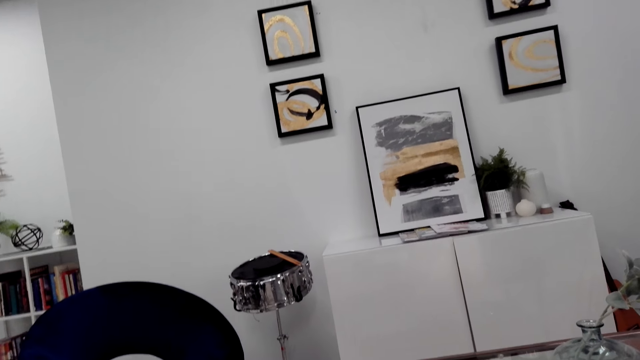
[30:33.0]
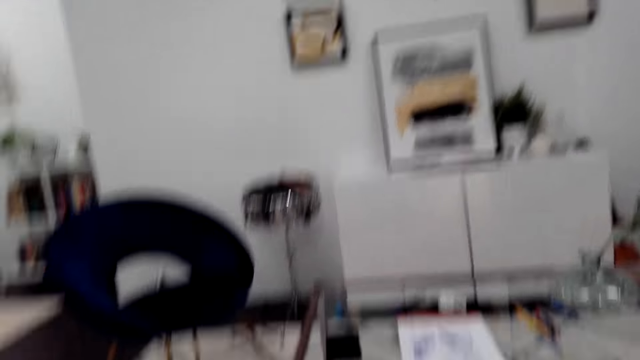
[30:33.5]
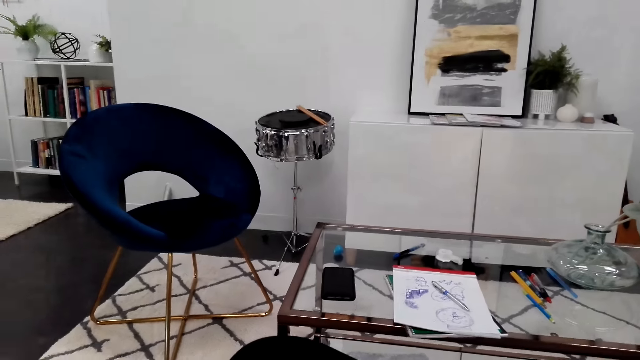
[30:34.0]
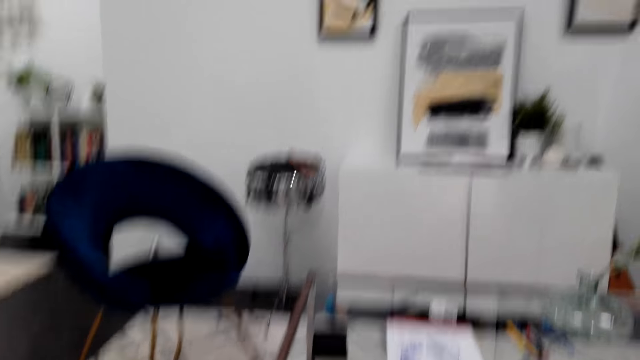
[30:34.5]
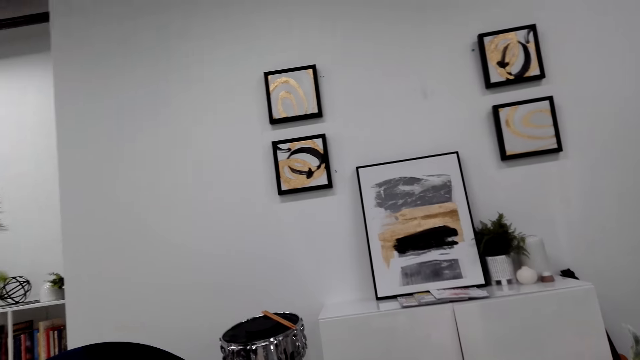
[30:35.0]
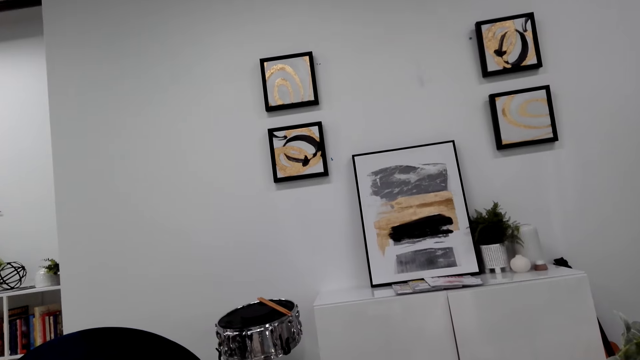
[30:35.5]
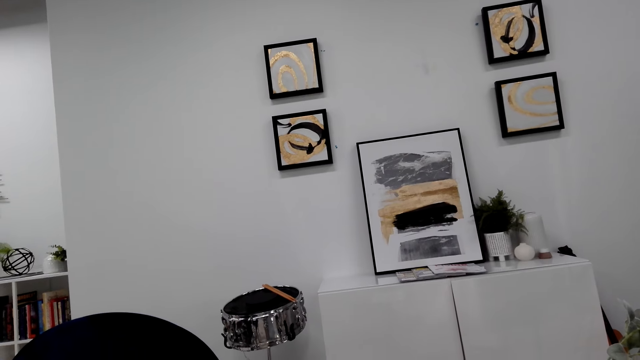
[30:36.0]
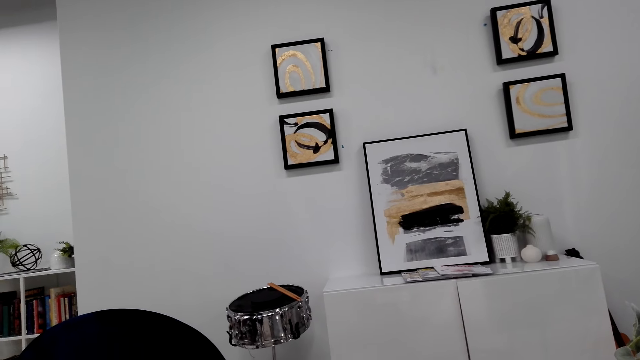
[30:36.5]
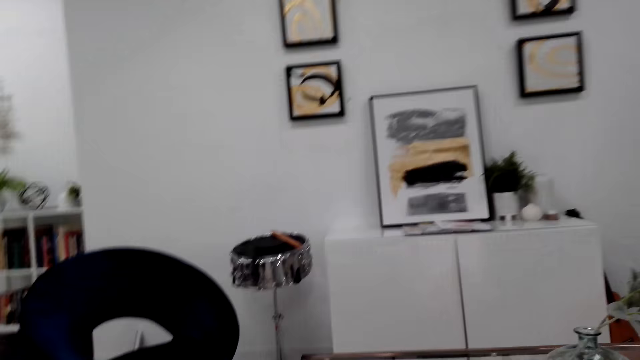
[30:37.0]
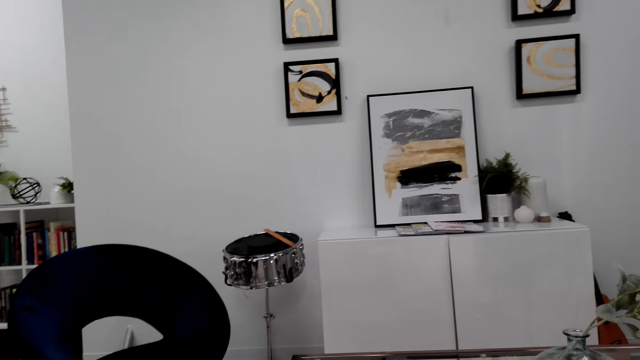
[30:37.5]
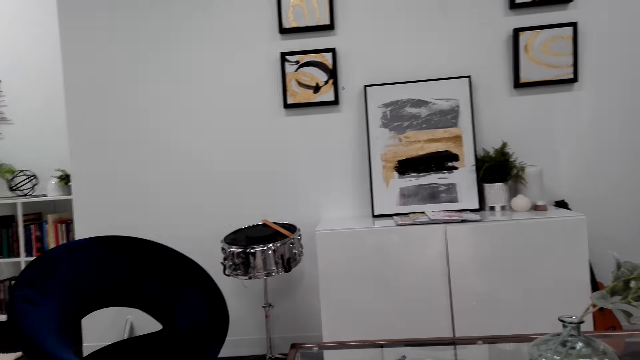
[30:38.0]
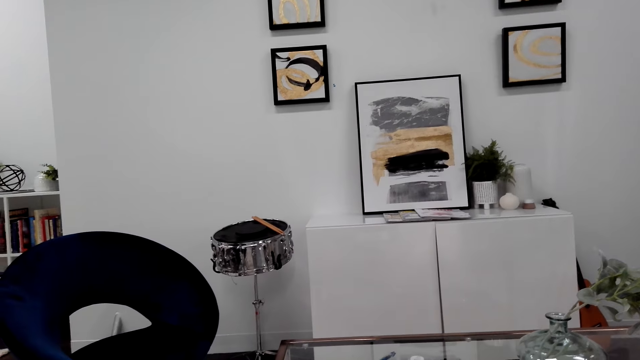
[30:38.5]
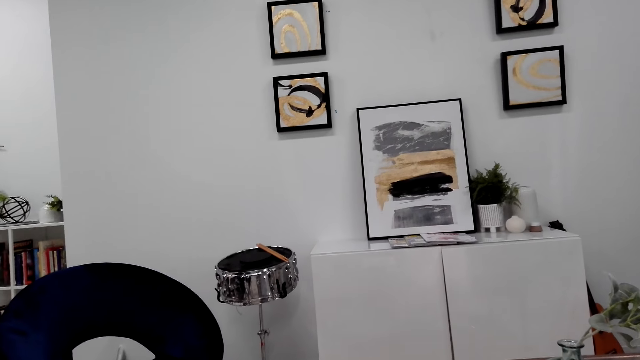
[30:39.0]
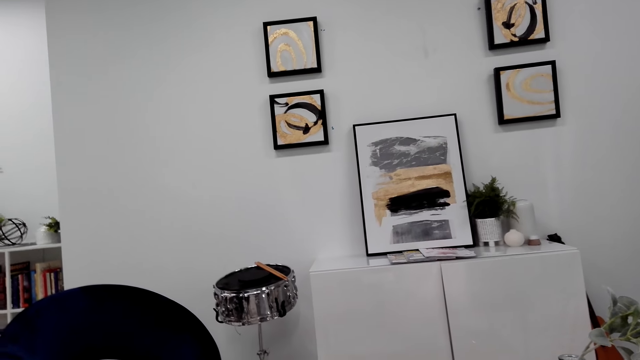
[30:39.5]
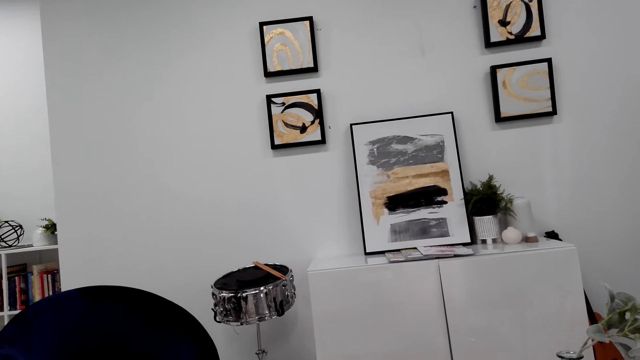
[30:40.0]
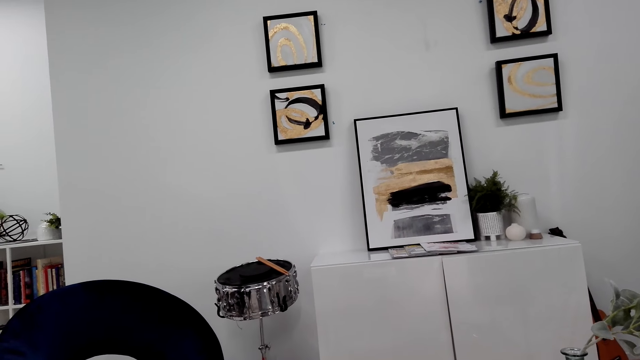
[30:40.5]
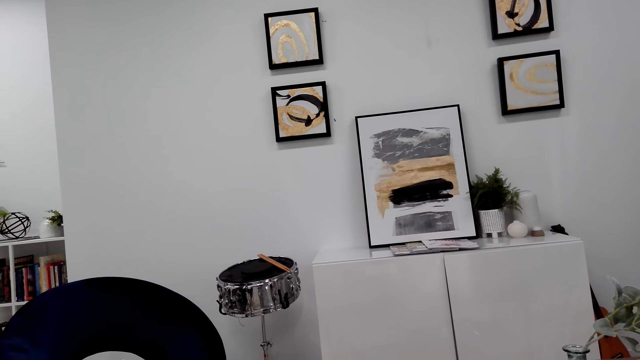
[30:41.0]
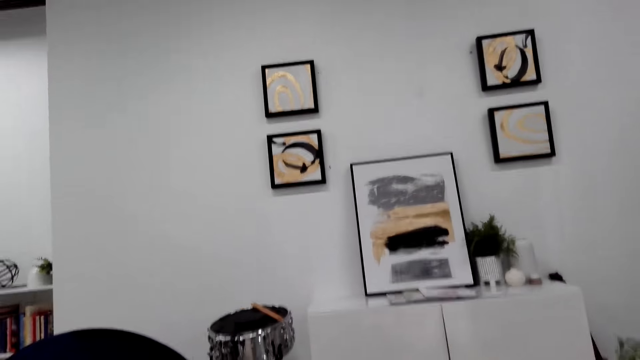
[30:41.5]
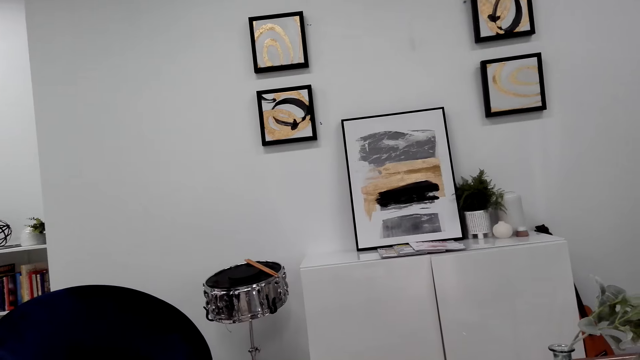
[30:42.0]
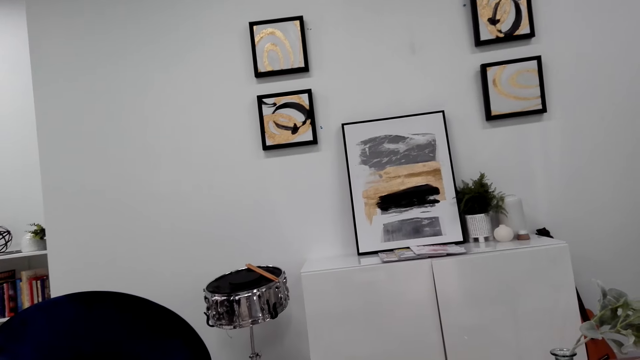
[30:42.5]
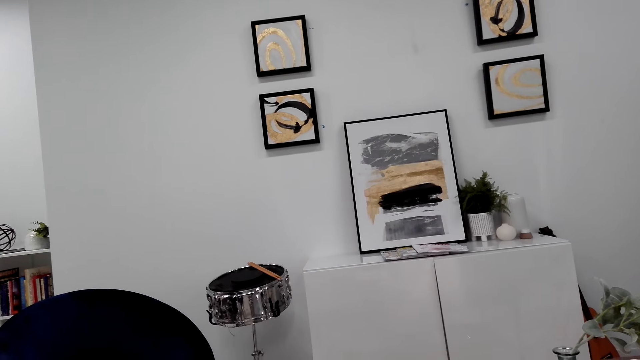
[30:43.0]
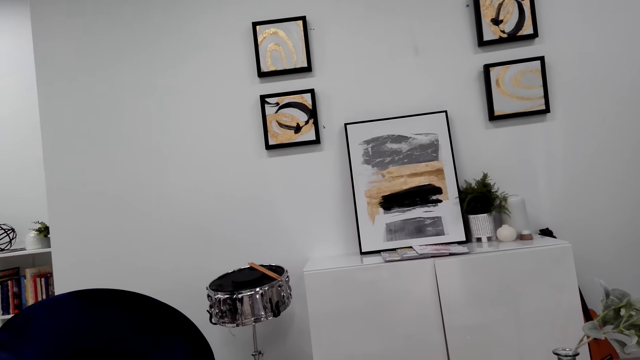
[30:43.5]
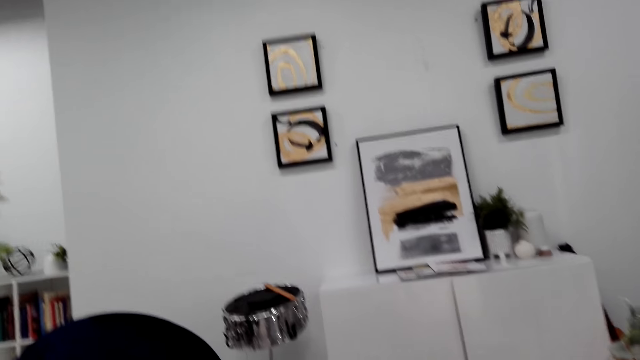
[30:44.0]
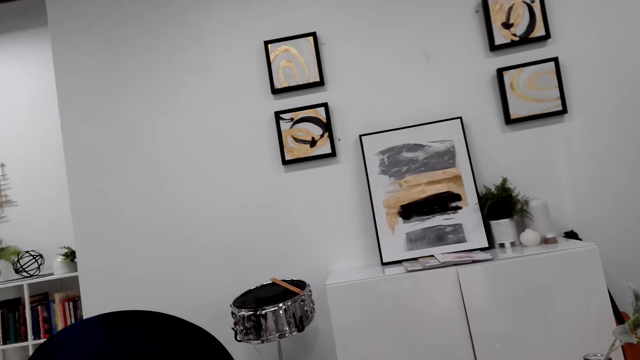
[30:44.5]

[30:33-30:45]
The camera wearer looks at the table. They look at the paintings on the wall.

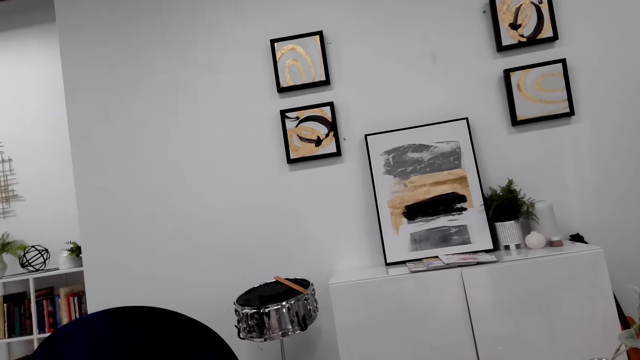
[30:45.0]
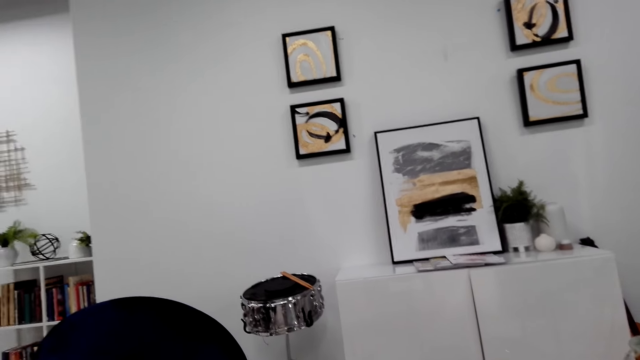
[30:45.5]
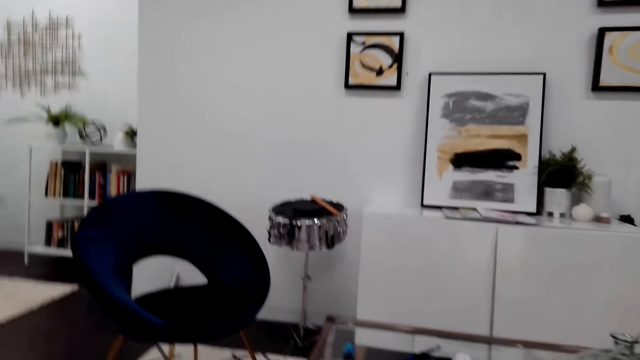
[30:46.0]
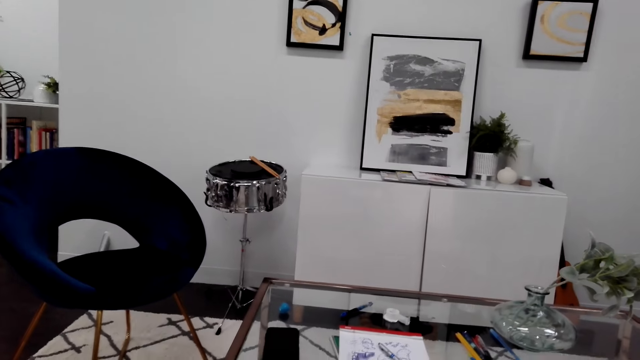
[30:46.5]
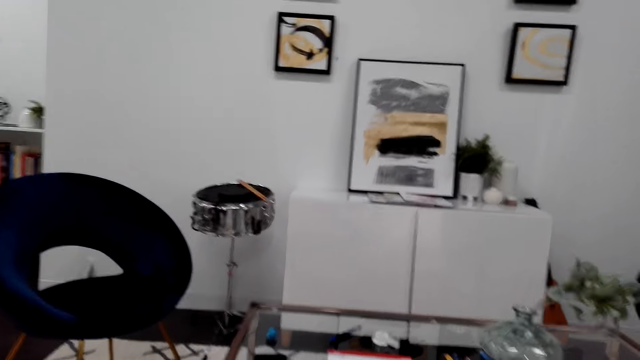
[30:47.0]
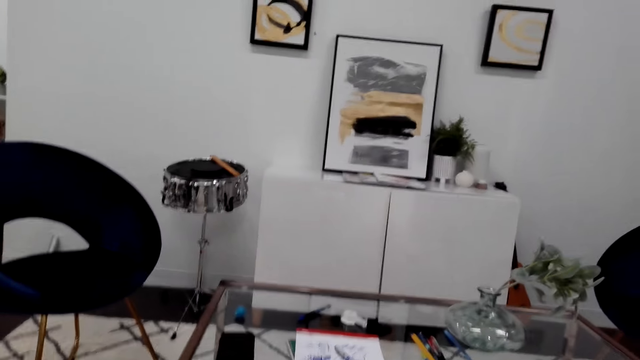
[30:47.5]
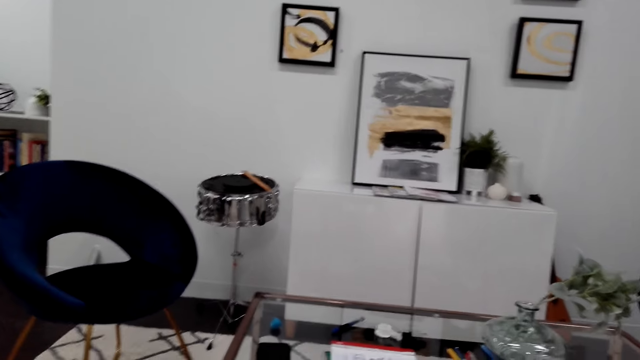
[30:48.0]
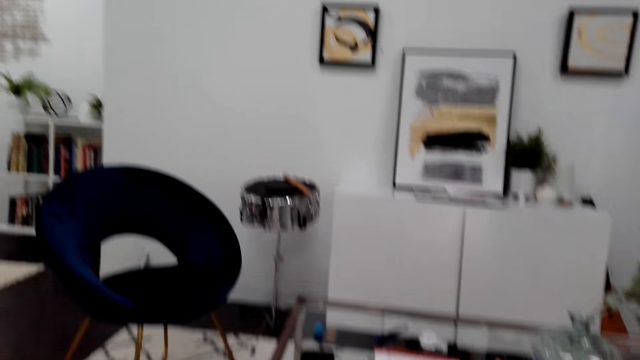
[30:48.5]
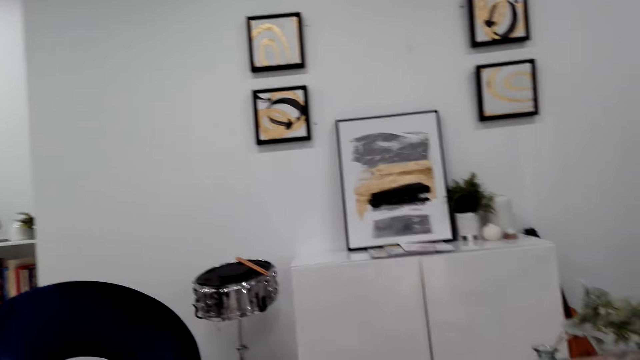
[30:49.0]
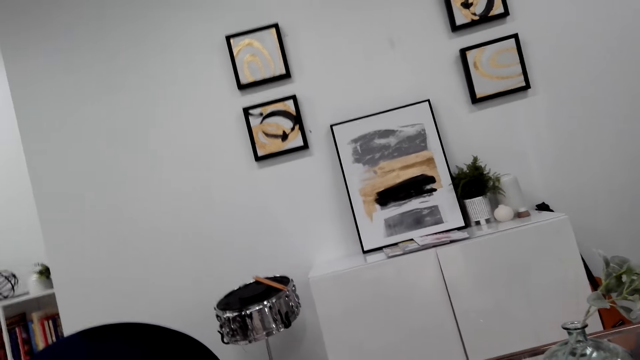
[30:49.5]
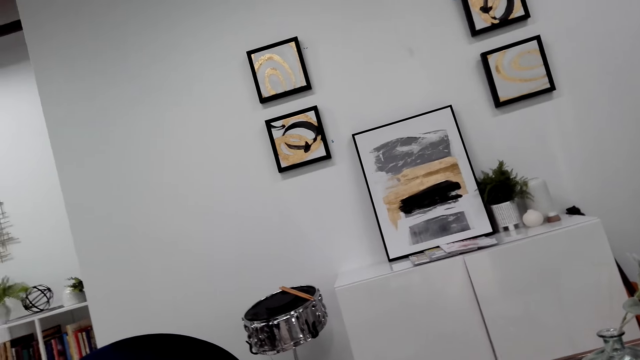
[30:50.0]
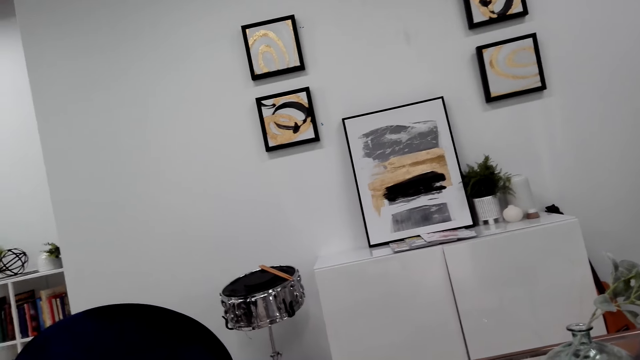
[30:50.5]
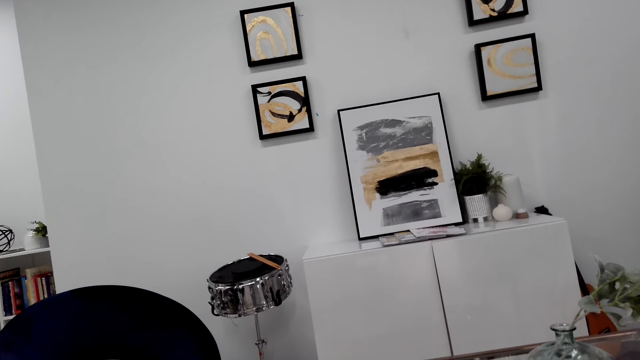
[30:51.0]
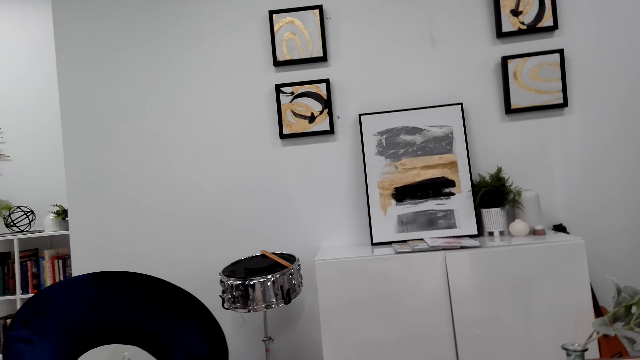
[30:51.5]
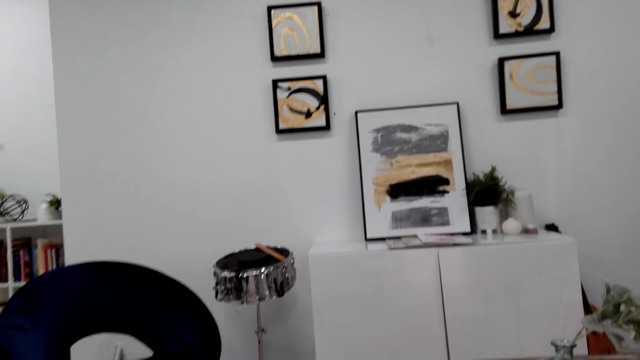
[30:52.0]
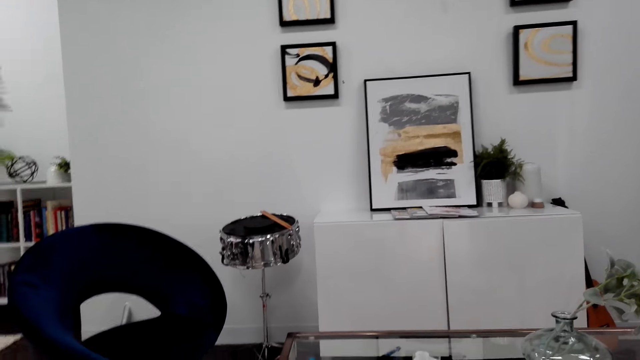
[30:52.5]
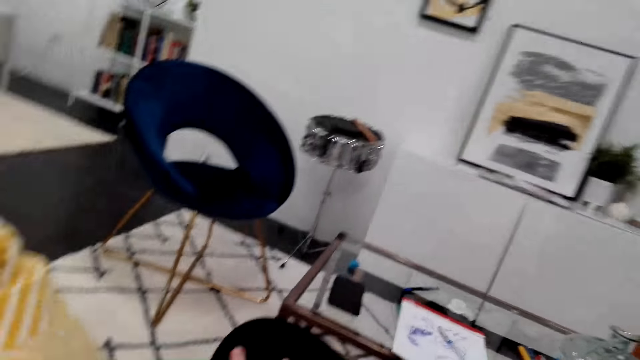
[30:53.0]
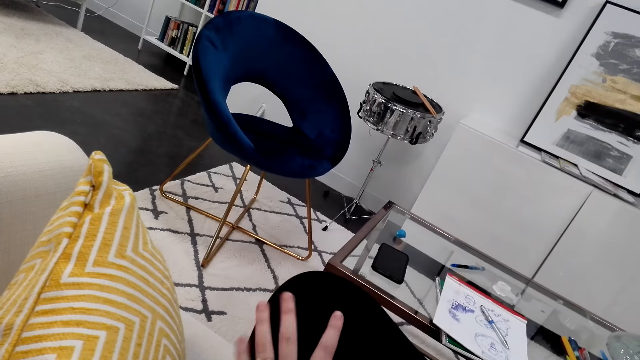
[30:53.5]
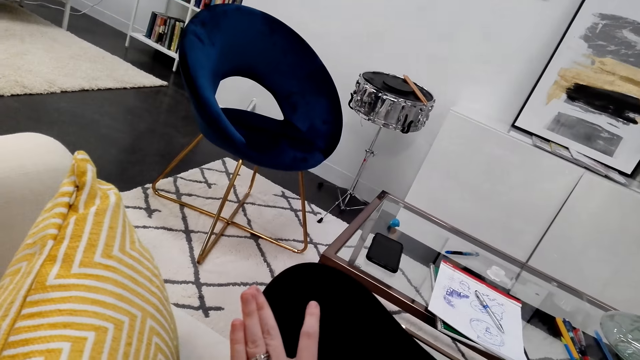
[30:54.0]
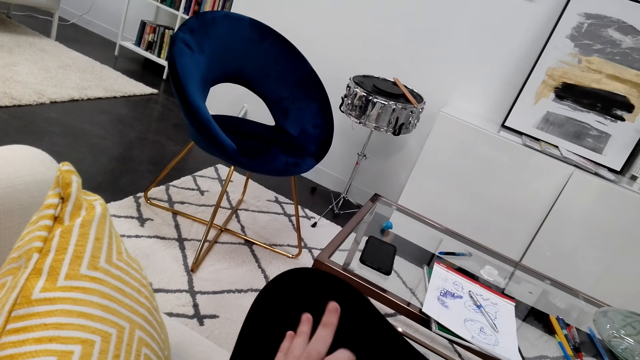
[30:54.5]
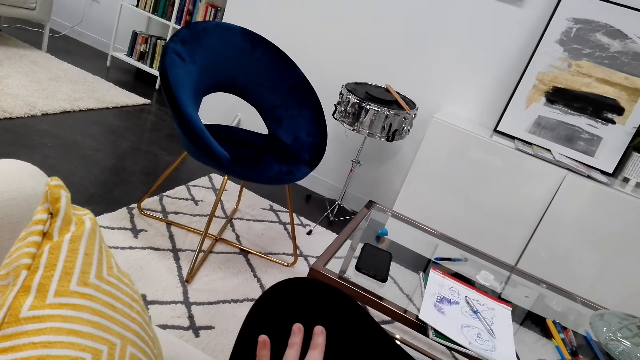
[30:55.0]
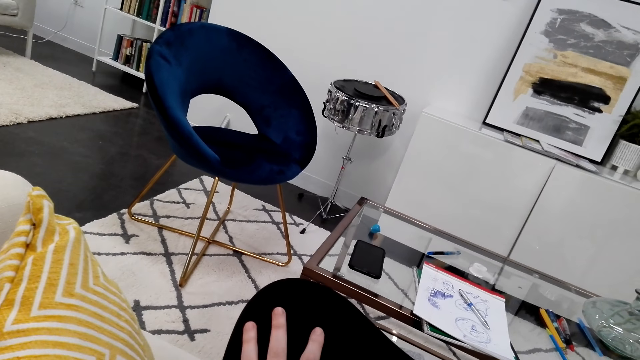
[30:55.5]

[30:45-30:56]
The camera wearer moves her fingers. She looks at her fingers.
